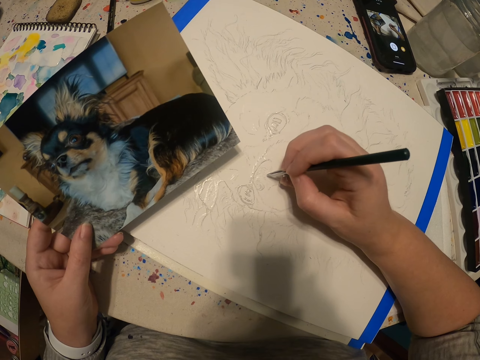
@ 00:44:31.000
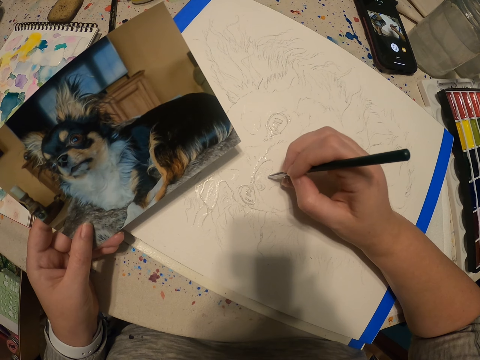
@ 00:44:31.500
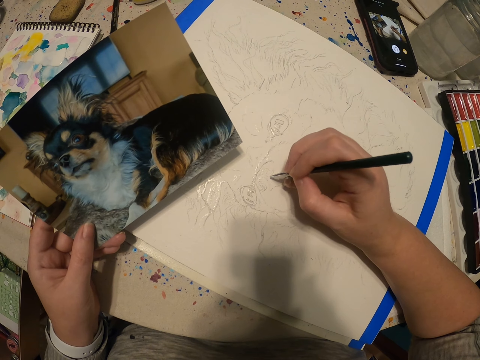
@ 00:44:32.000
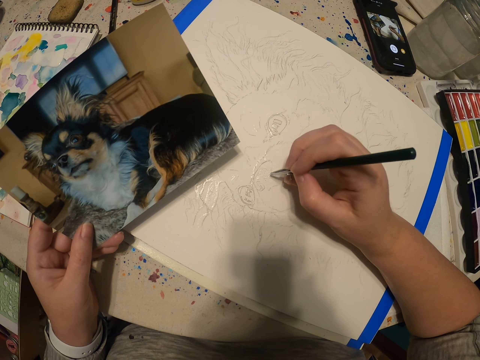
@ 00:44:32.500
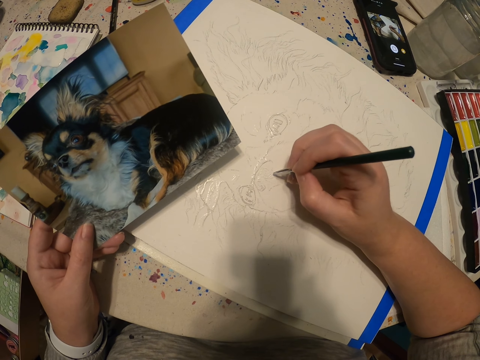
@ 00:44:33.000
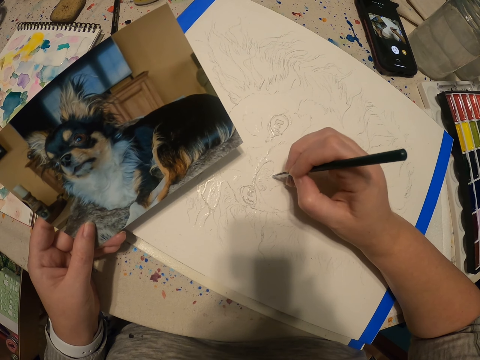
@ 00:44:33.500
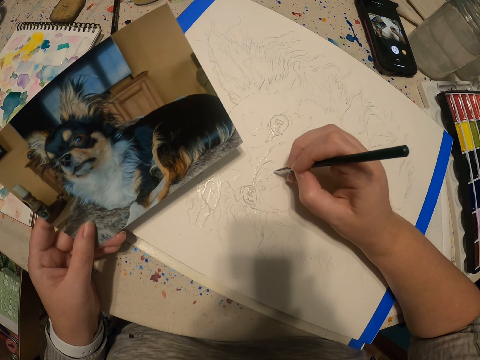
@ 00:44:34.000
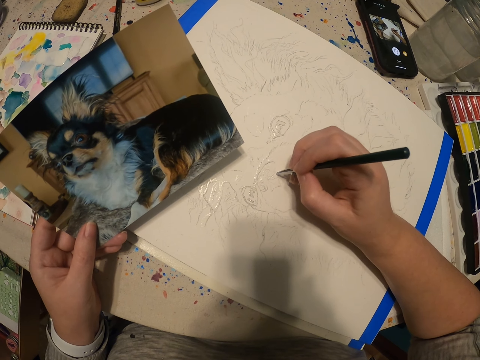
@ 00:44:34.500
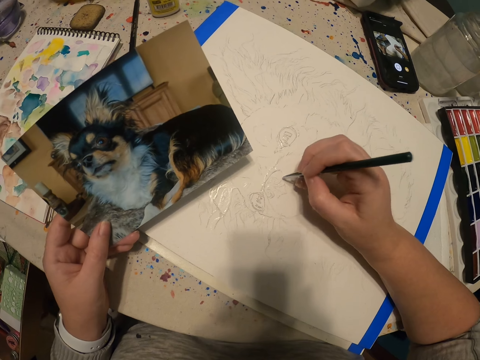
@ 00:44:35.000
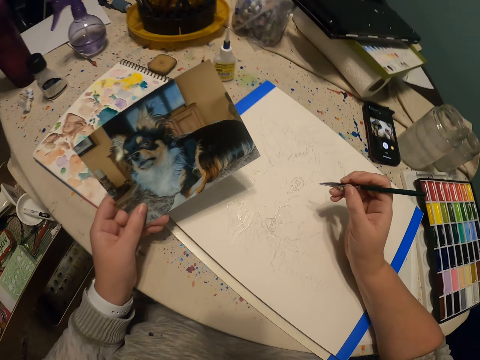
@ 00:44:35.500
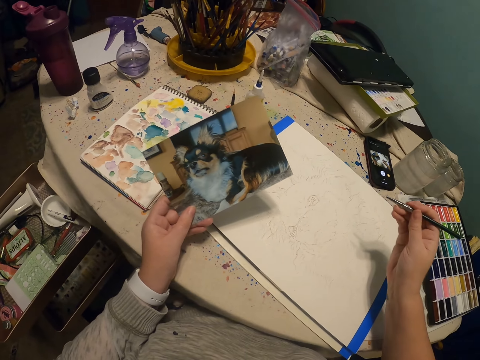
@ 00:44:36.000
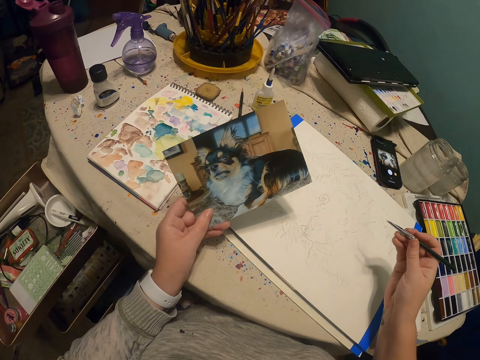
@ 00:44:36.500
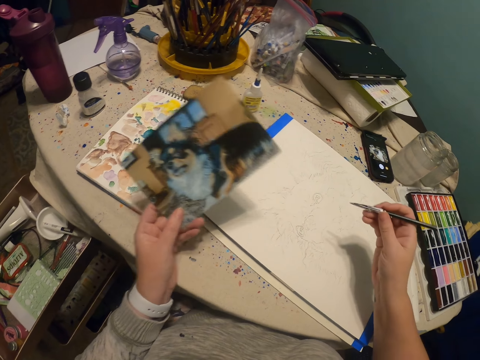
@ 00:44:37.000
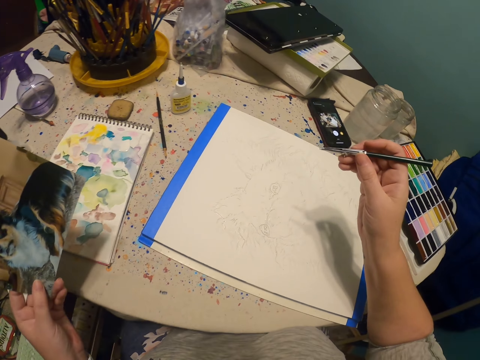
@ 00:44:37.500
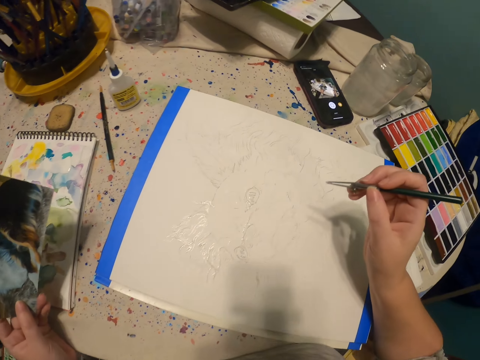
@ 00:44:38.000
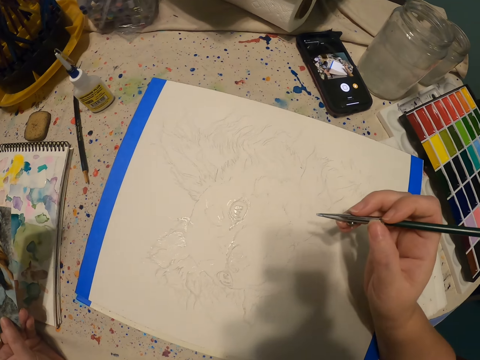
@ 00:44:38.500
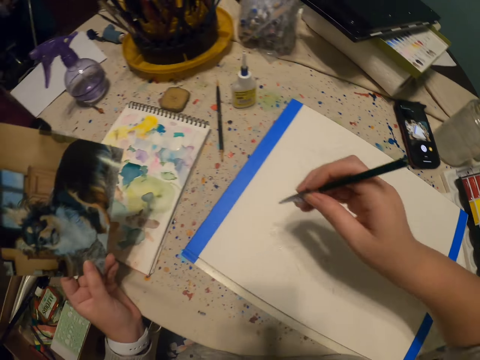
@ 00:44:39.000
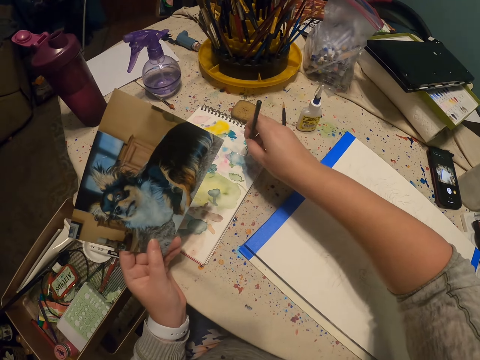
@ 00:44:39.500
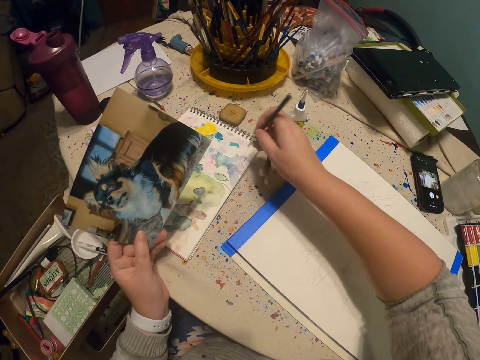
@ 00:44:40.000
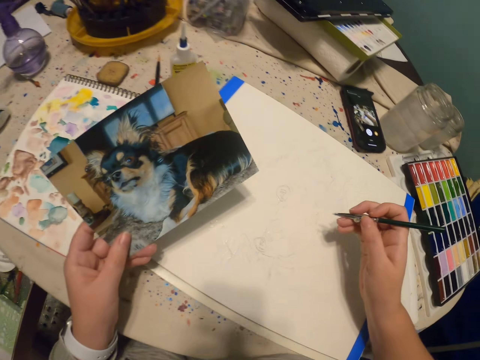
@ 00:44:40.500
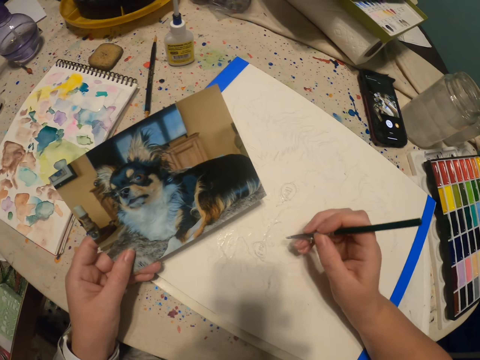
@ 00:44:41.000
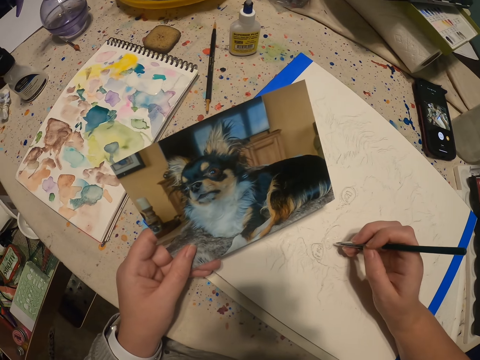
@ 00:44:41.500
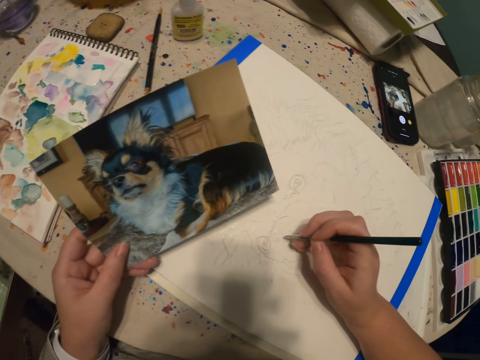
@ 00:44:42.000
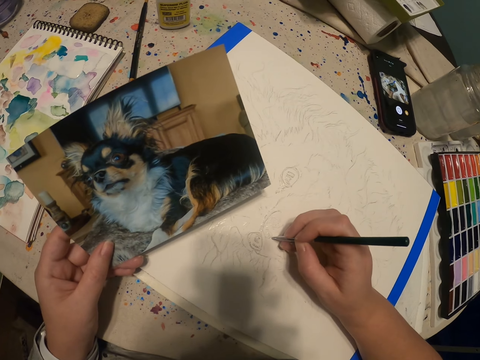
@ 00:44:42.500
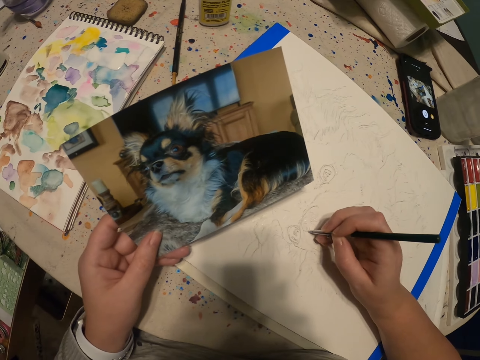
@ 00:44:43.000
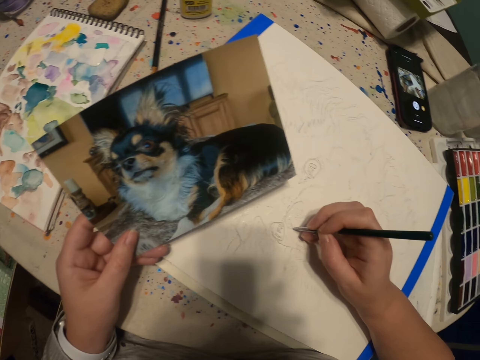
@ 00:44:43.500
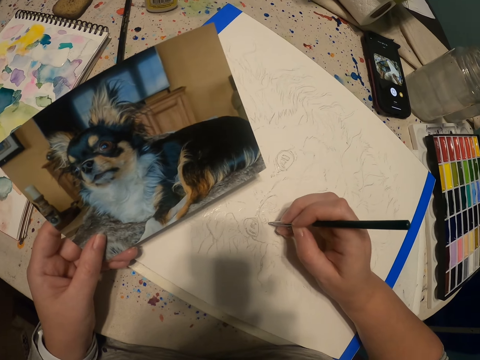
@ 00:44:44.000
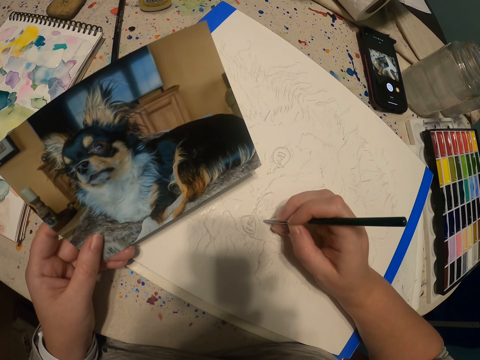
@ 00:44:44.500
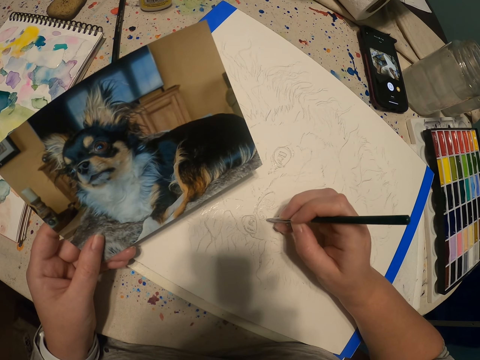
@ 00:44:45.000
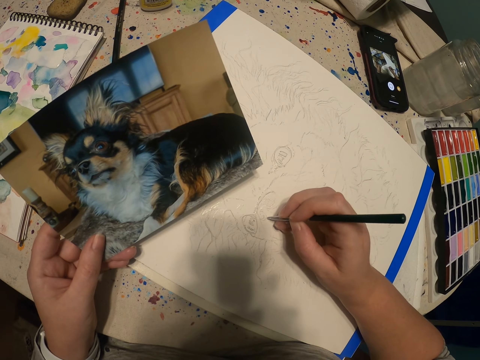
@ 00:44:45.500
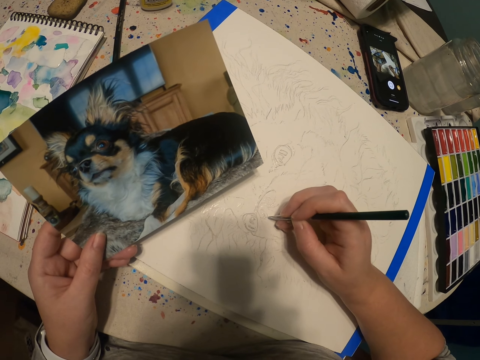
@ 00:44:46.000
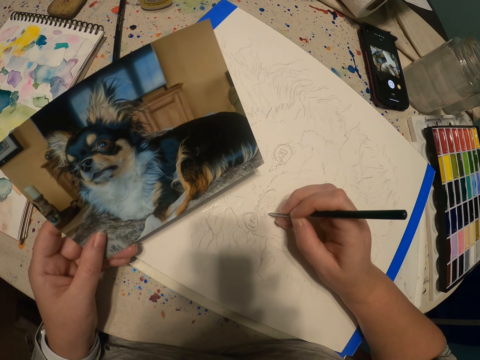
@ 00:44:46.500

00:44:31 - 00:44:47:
The camera wearer views the picture. They view the painting. They add paint to the paintbrush. They view the picture. They paint on a canvas using the paintbrush.

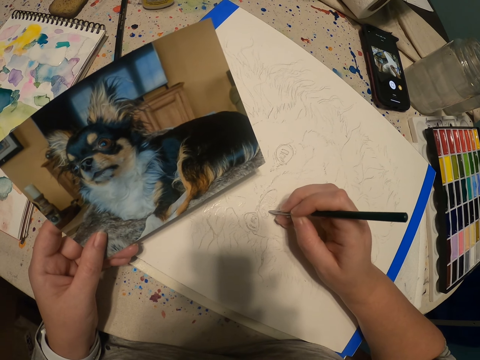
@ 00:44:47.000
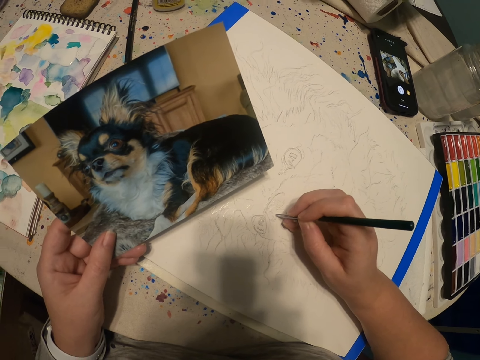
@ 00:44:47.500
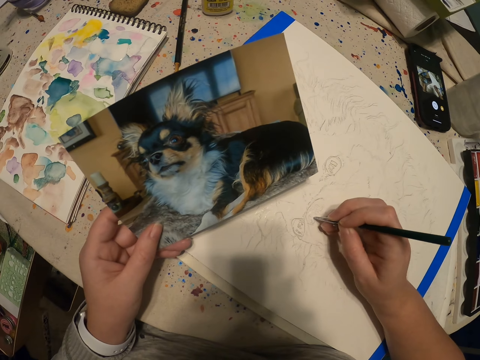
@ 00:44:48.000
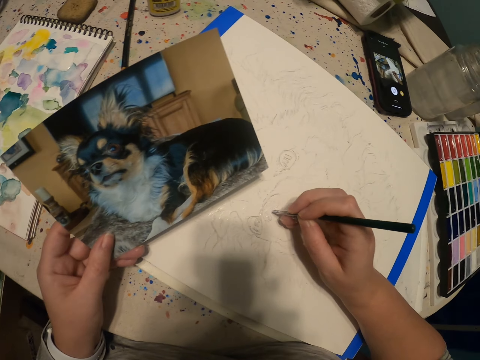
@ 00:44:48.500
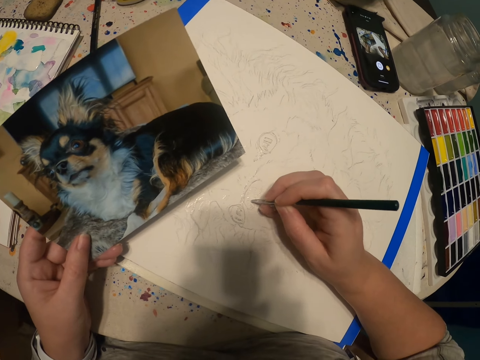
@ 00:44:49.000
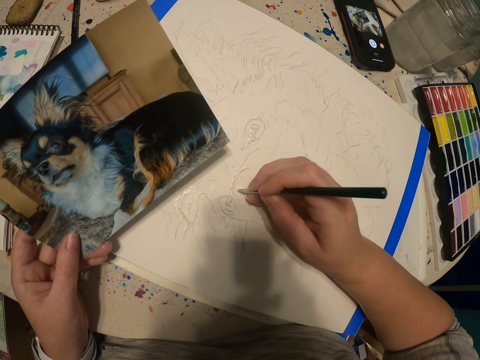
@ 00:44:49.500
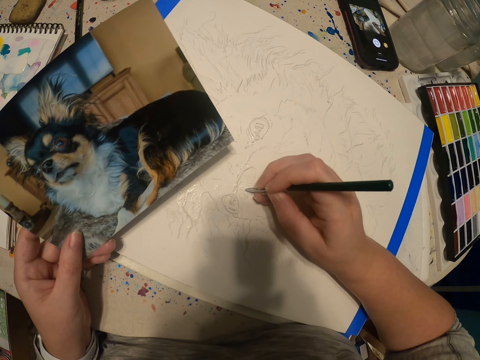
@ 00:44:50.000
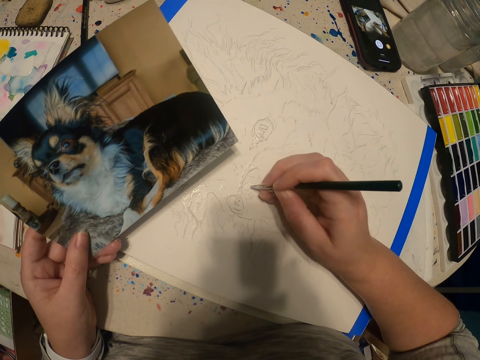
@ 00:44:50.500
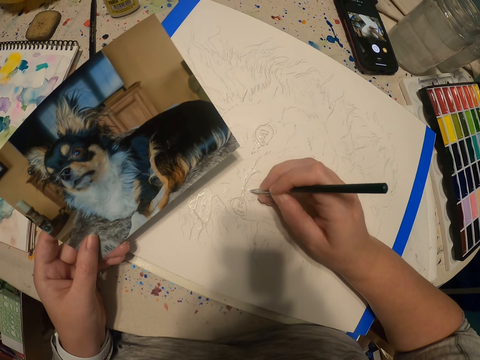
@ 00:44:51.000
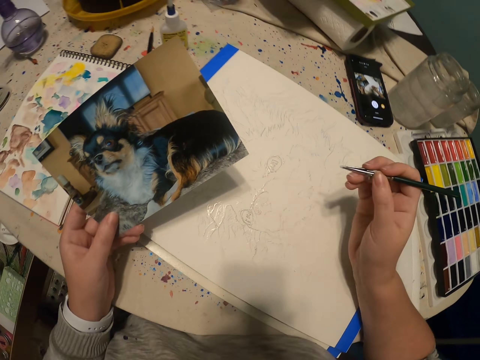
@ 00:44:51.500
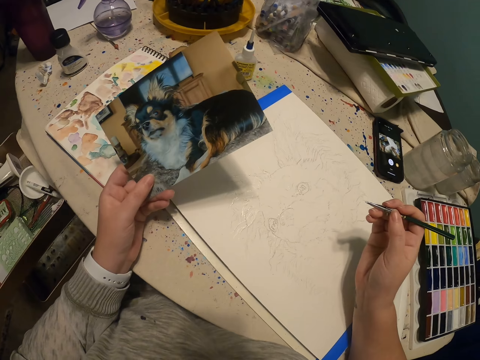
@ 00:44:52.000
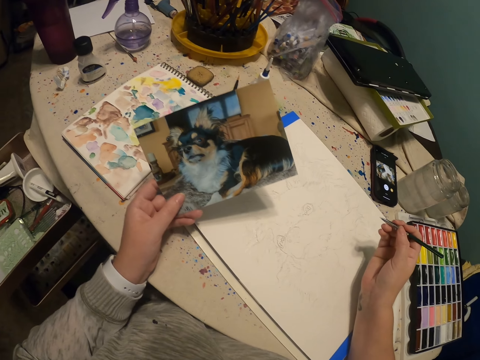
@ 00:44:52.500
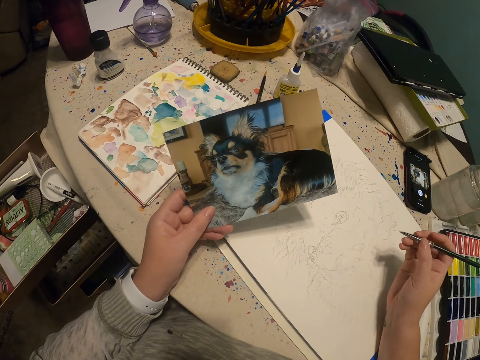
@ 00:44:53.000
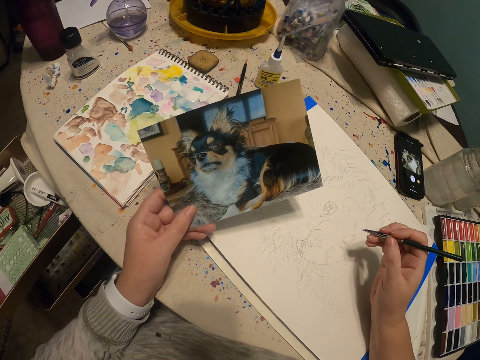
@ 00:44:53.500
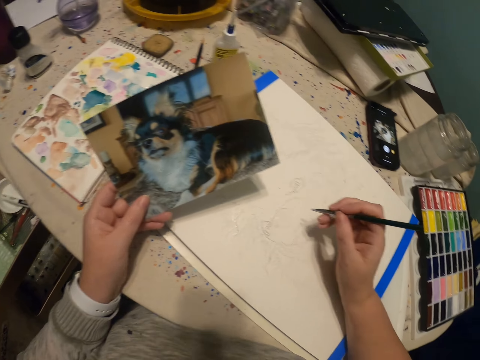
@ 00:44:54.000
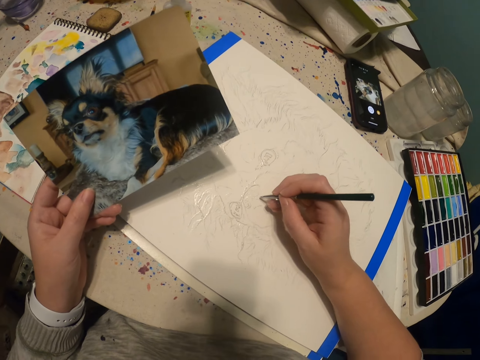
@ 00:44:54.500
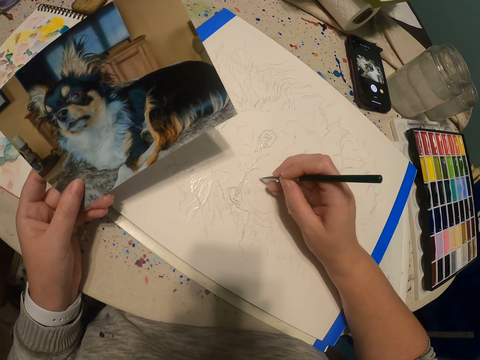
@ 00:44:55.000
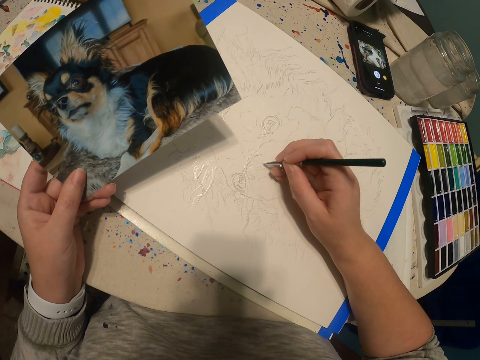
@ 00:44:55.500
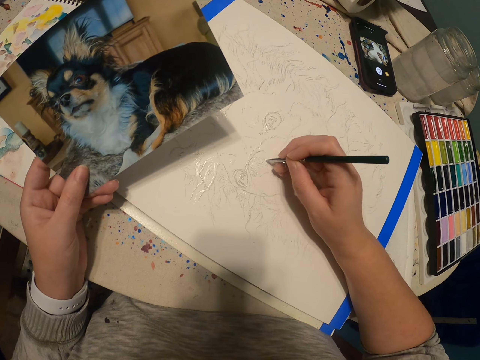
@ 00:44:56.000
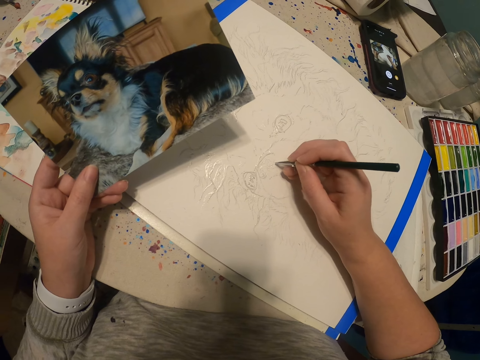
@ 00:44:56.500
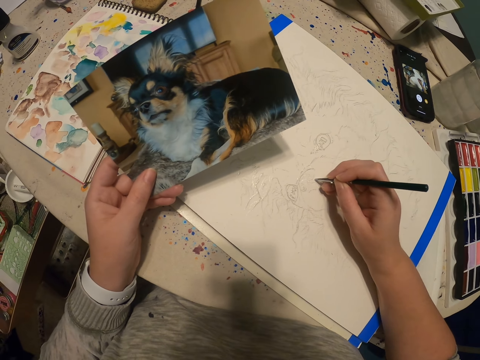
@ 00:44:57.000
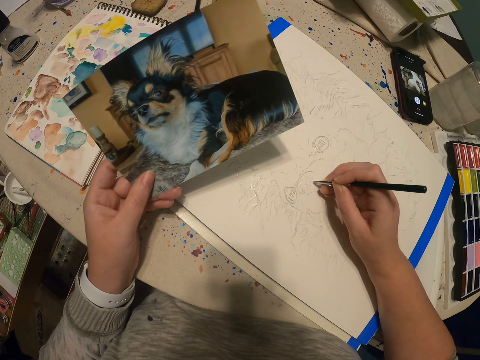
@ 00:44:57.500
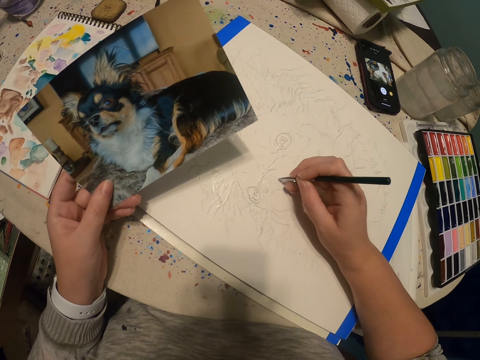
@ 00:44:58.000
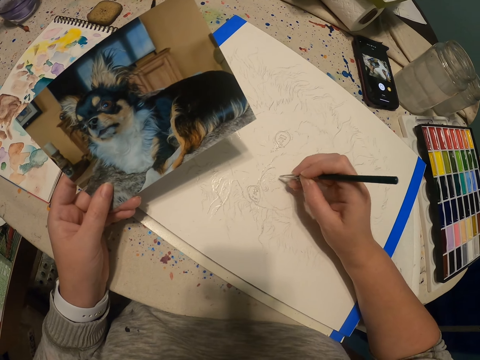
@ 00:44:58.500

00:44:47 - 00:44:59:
The camera wearer compares the picture and the painting. They paint on a canvas using the paintbrush.
